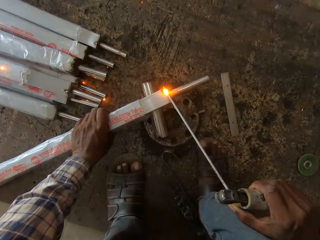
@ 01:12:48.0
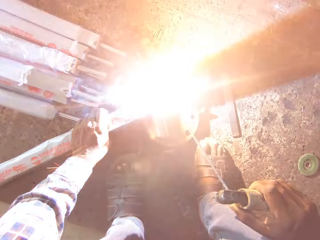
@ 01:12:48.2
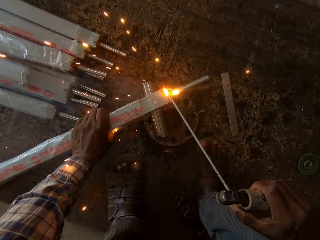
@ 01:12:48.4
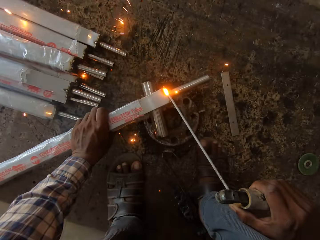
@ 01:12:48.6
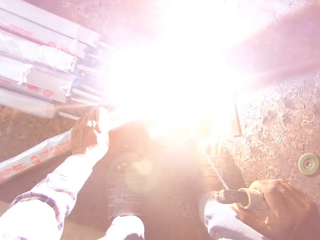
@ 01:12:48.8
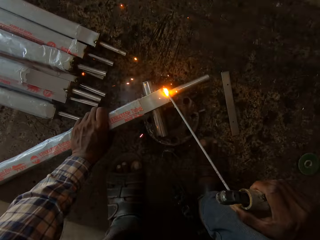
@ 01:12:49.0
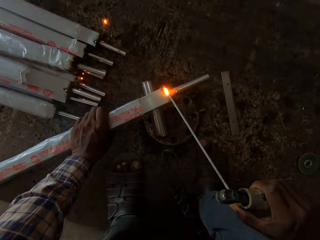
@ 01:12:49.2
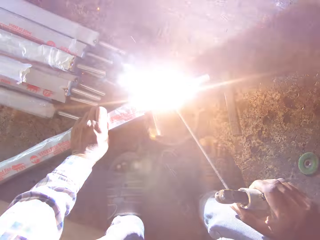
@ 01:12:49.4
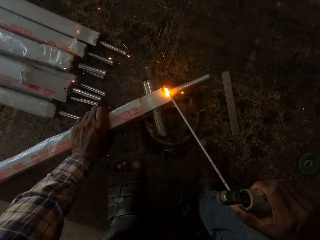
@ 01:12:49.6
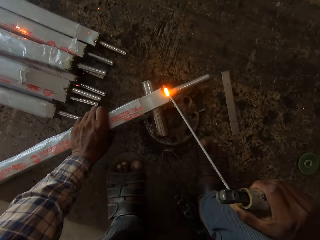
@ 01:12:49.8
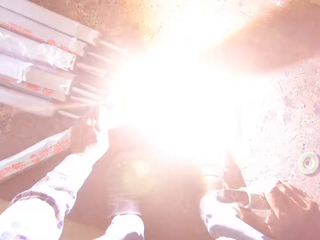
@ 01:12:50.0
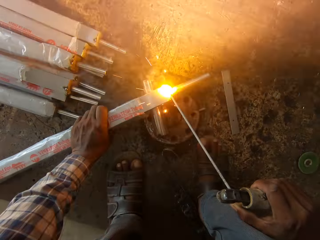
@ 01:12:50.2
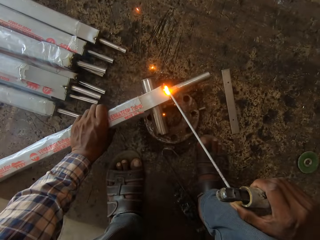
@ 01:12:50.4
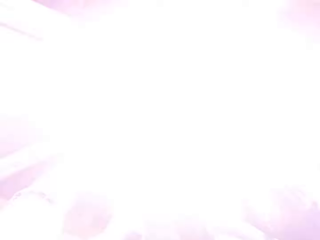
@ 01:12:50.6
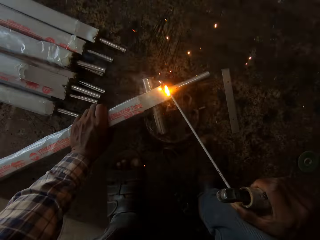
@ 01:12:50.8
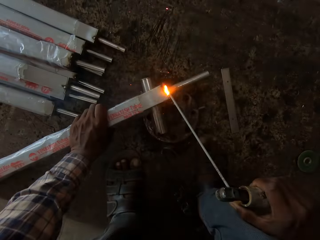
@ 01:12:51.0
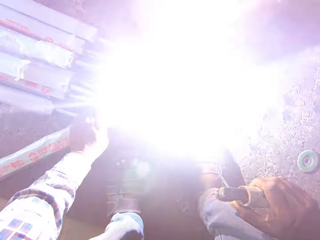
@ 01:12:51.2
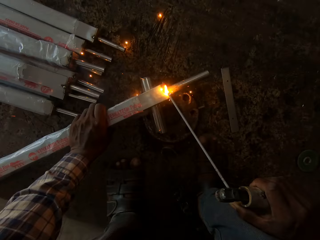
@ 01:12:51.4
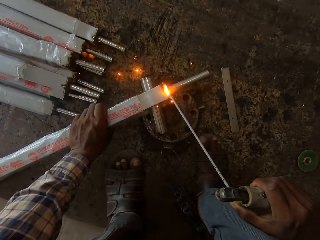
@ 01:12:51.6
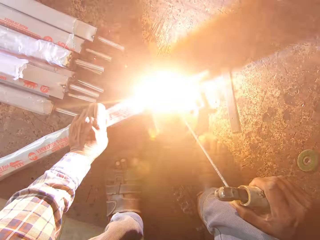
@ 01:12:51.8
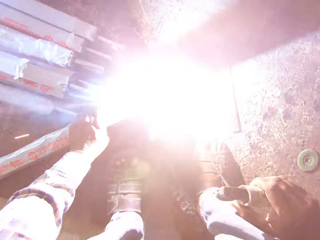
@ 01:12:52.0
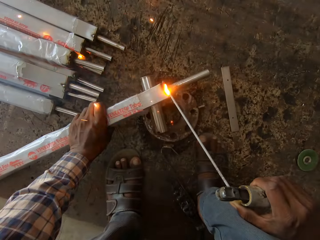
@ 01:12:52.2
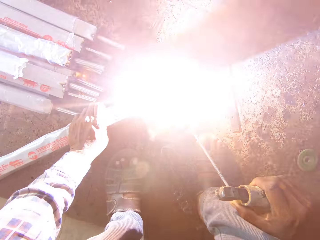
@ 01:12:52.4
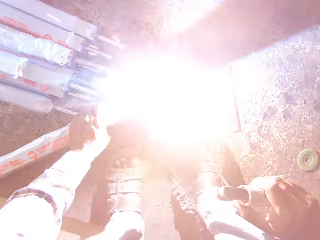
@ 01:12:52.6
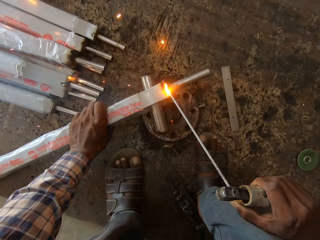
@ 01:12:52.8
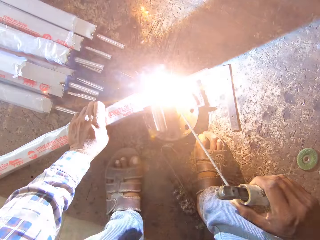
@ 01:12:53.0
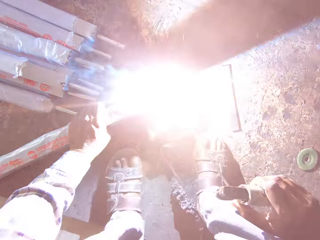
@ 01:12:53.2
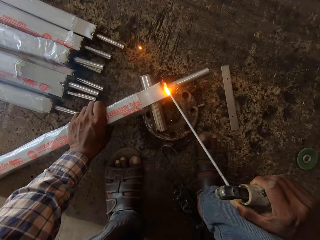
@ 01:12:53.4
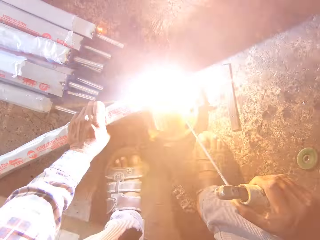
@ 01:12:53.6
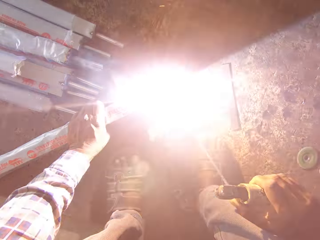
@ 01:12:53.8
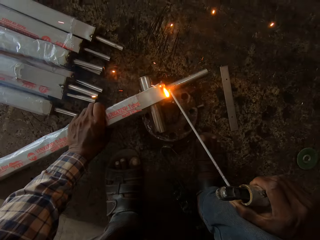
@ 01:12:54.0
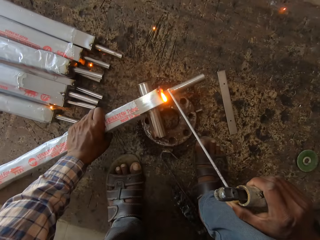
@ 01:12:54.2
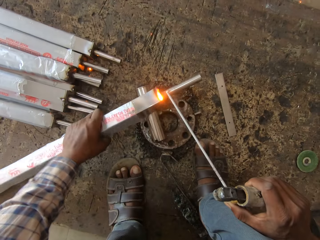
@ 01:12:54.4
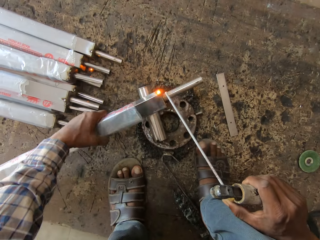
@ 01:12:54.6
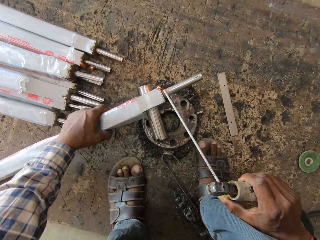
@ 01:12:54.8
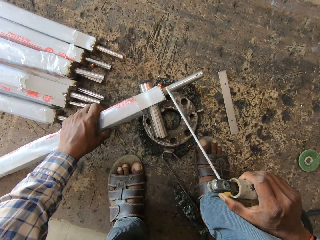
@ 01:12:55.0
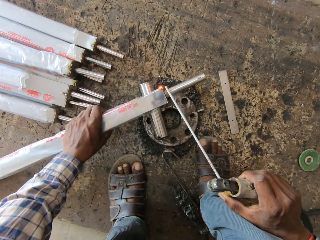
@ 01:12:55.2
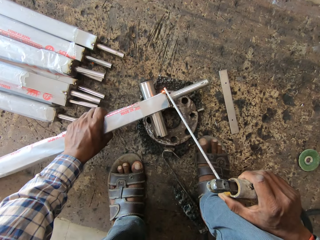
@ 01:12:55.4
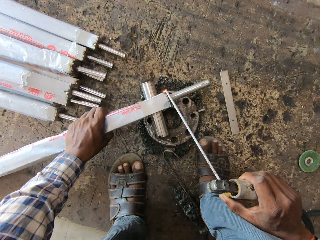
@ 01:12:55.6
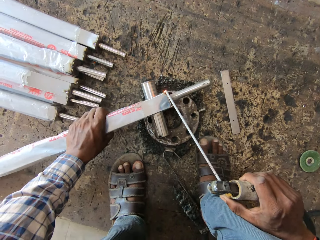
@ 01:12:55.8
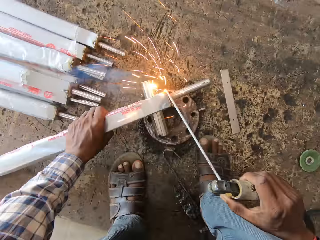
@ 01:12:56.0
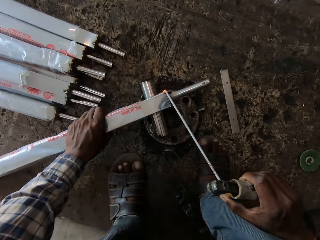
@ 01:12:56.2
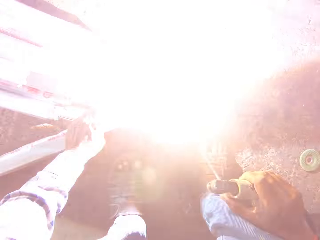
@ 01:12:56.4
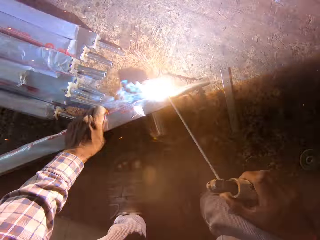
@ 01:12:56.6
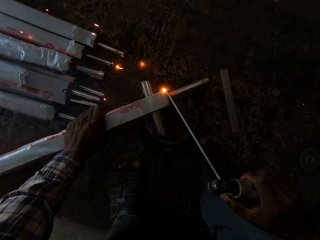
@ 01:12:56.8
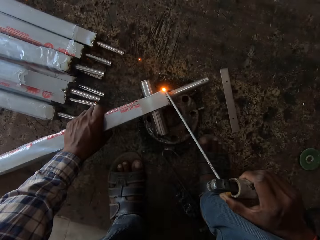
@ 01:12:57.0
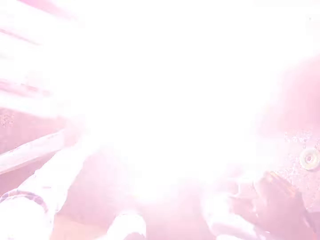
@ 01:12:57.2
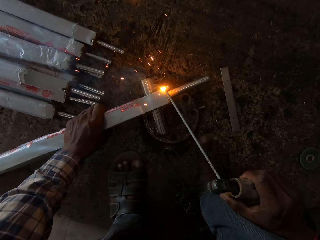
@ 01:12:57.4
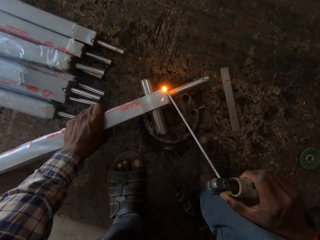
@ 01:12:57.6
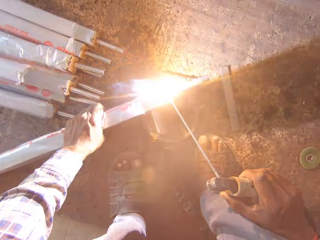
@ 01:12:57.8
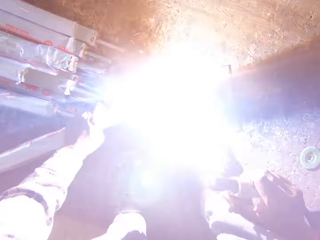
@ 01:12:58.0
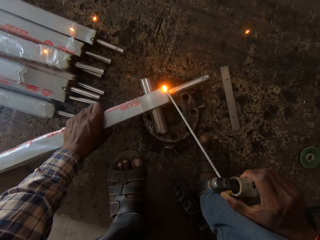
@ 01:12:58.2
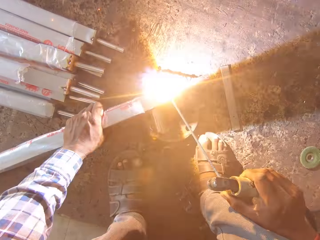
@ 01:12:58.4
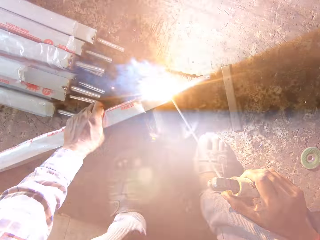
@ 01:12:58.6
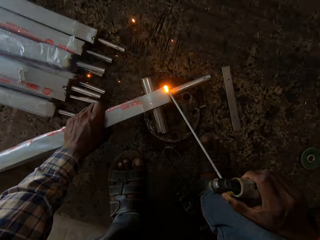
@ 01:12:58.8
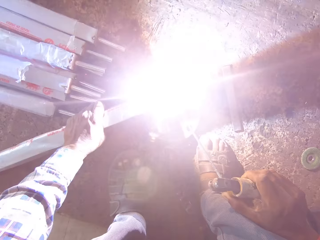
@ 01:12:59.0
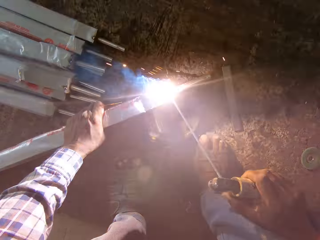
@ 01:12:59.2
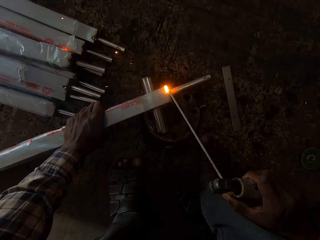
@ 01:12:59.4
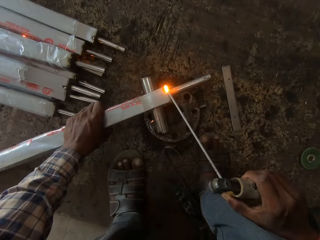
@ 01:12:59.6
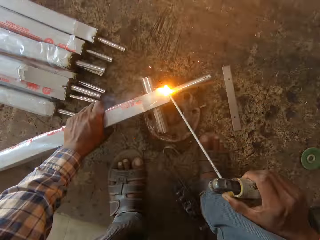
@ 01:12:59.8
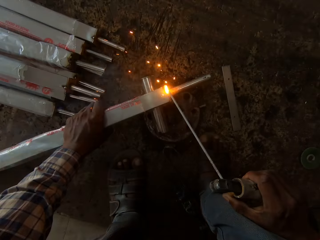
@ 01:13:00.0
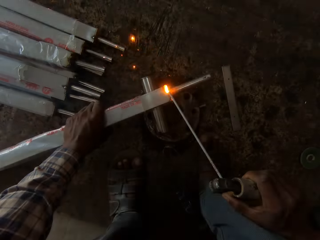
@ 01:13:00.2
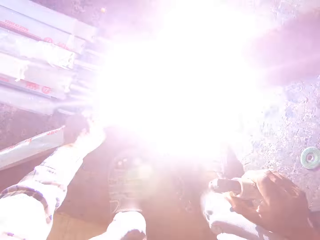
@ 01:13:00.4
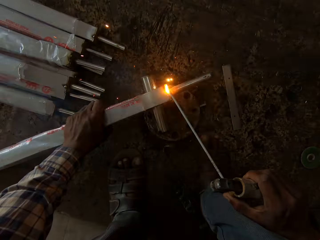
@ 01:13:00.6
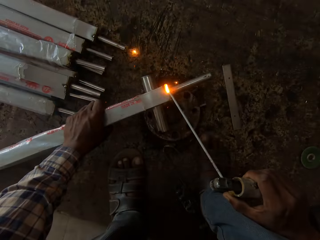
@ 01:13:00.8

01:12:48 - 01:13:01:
The camera wearer turns the aluminum. They weld the aluminum with the welding machine.

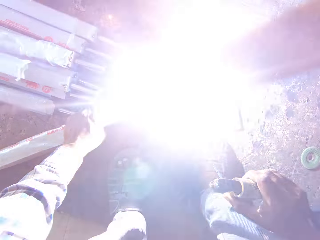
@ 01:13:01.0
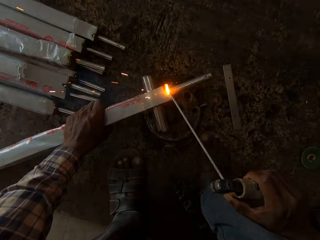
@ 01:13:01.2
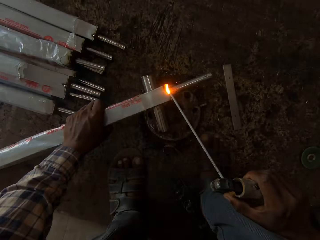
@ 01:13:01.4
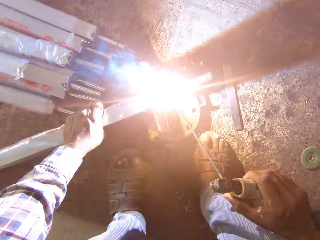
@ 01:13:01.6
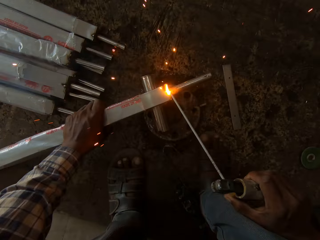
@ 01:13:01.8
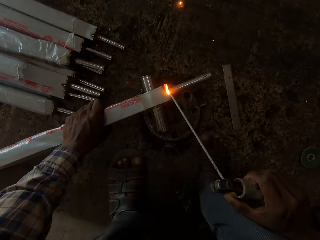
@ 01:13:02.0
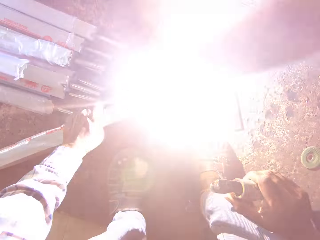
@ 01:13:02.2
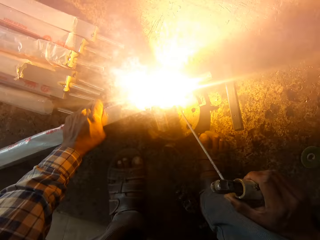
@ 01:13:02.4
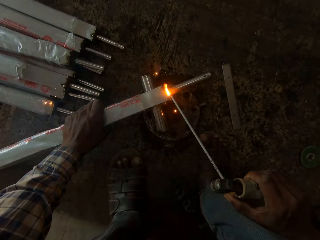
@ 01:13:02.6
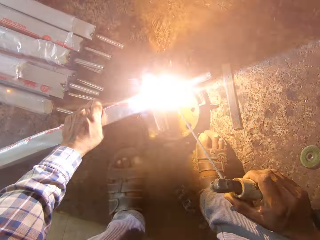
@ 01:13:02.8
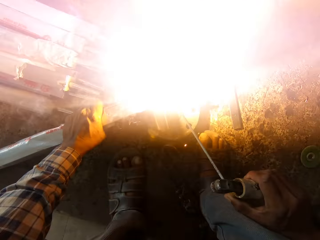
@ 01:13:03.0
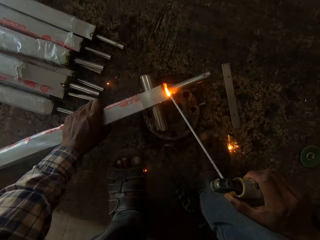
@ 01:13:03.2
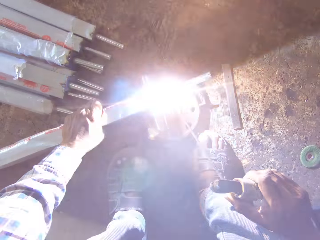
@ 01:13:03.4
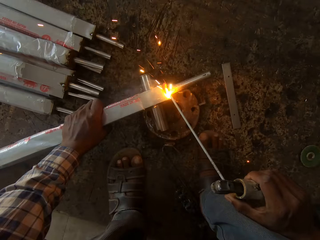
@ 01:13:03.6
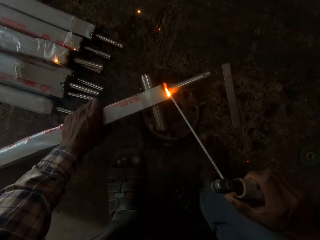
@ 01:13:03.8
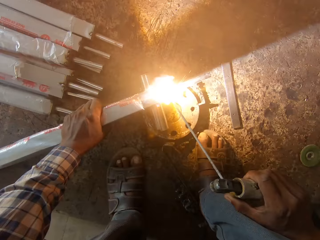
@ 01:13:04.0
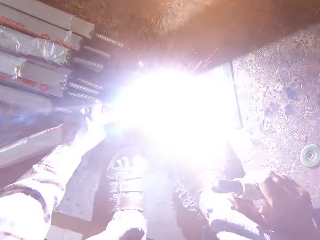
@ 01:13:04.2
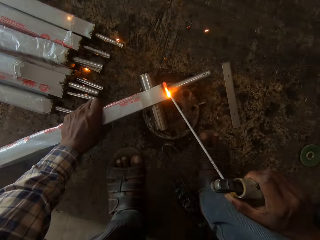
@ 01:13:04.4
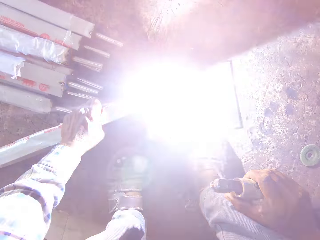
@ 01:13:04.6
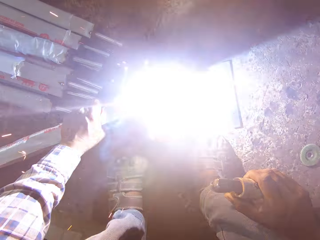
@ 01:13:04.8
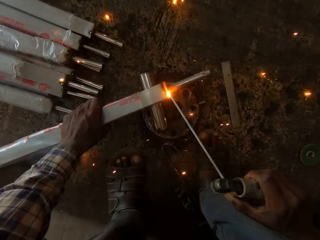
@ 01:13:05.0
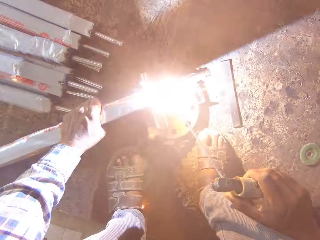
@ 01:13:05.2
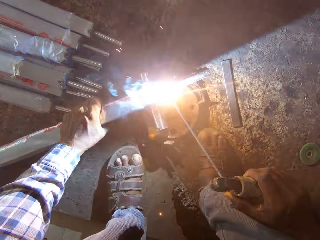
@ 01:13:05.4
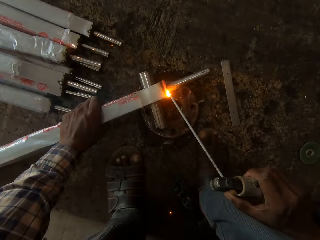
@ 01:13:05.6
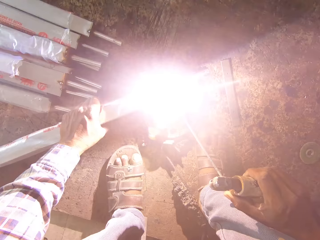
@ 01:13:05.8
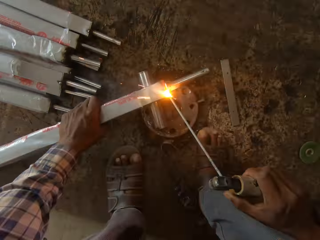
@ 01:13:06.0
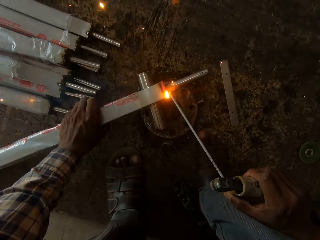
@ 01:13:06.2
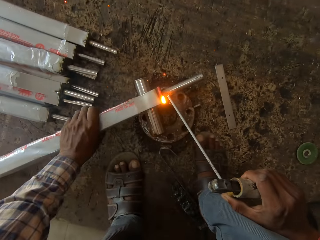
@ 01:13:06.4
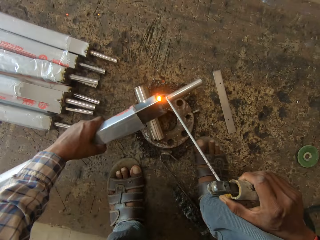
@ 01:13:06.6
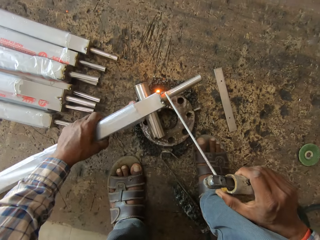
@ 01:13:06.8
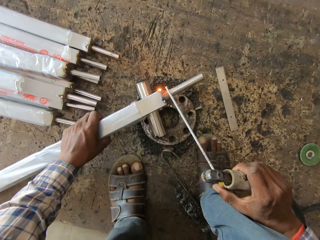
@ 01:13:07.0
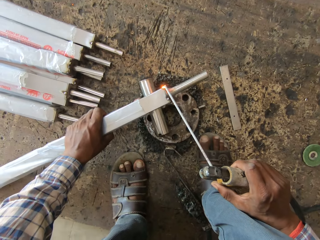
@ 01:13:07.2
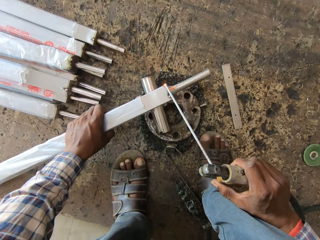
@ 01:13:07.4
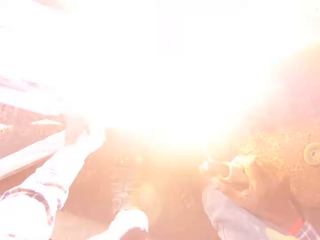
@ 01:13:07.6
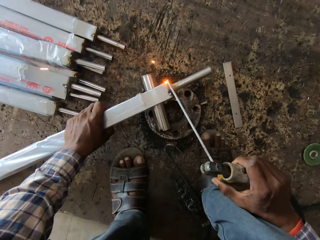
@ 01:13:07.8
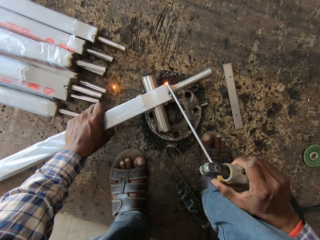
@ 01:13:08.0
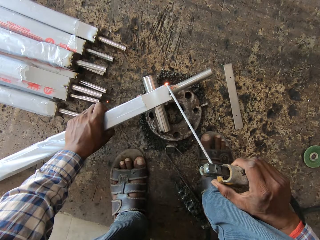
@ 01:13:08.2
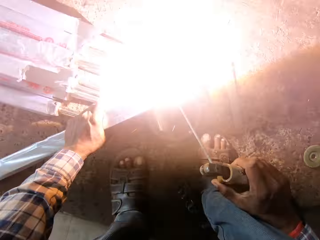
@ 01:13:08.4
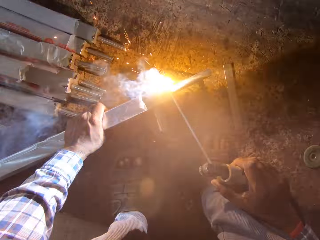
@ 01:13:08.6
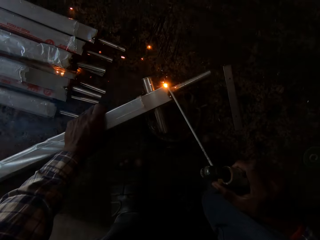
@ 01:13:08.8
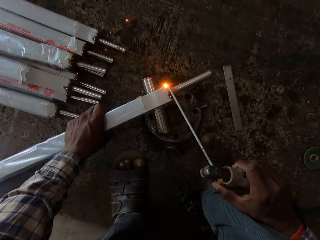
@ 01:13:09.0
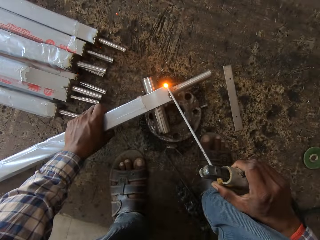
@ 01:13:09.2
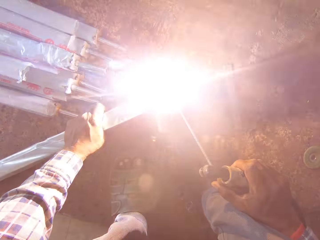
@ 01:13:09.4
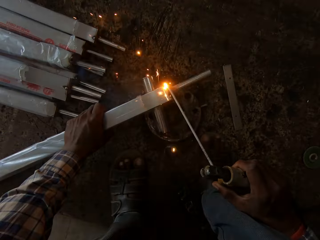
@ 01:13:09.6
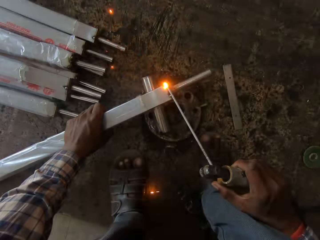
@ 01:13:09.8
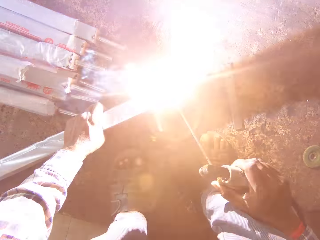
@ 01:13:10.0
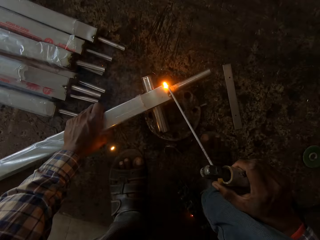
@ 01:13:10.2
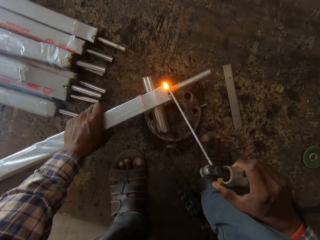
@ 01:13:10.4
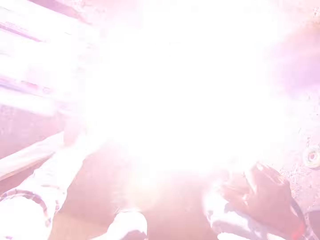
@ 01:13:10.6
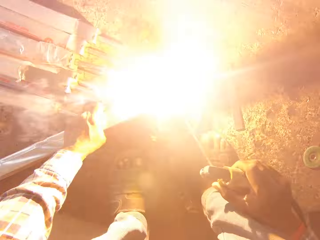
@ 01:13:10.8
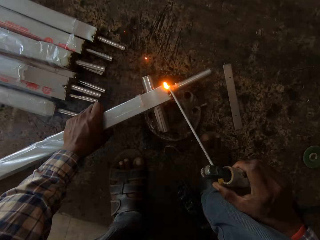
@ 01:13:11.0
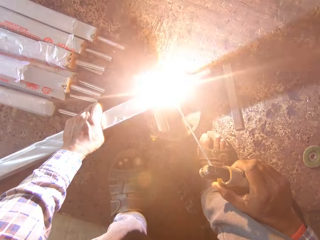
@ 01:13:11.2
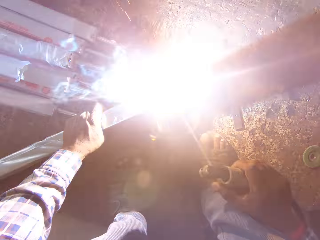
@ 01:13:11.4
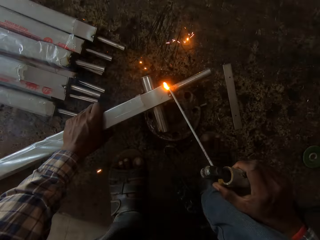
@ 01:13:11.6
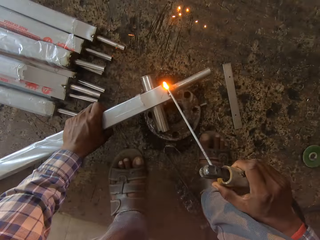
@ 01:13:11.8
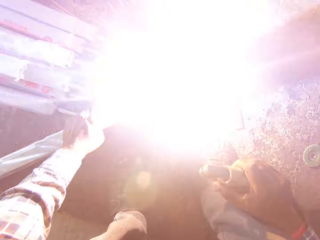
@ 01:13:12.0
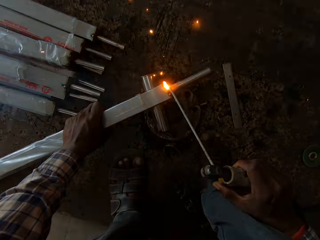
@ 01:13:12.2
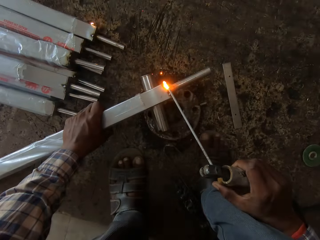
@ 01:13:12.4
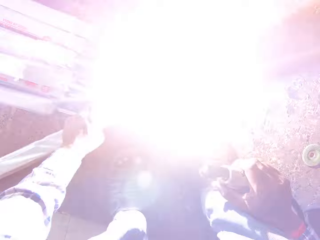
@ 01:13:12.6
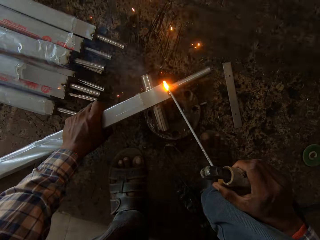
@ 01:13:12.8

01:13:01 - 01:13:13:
The camera wearer turns the aluminum. They weld the aluminum with the welding machine.
